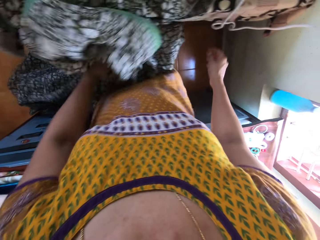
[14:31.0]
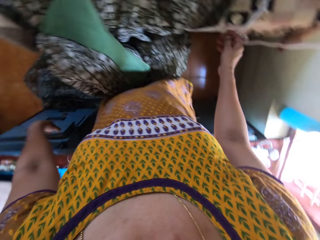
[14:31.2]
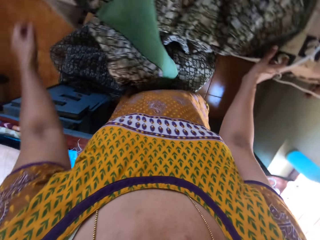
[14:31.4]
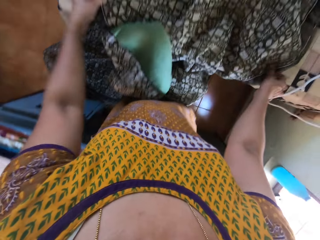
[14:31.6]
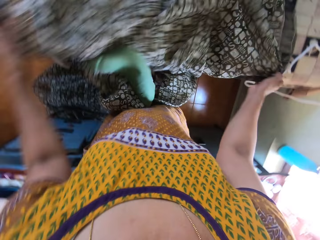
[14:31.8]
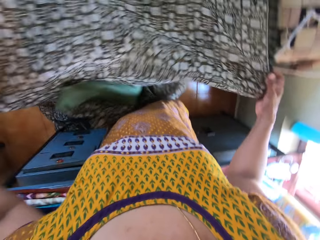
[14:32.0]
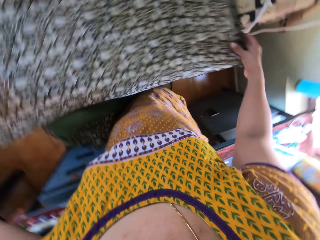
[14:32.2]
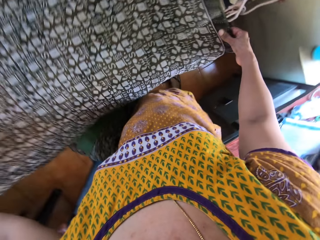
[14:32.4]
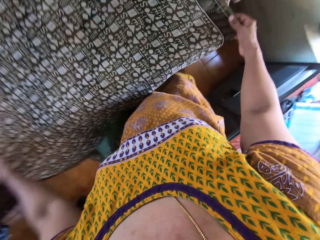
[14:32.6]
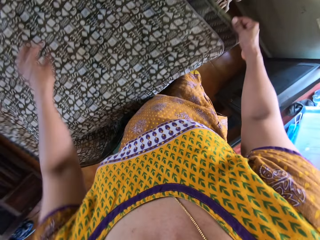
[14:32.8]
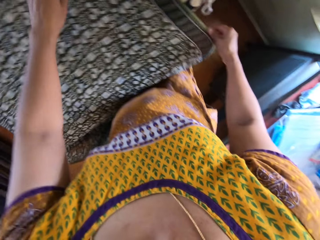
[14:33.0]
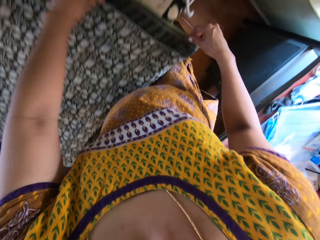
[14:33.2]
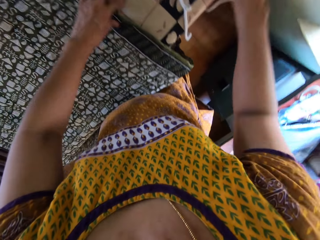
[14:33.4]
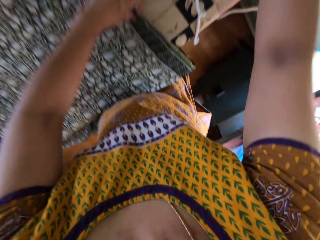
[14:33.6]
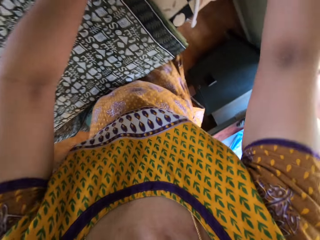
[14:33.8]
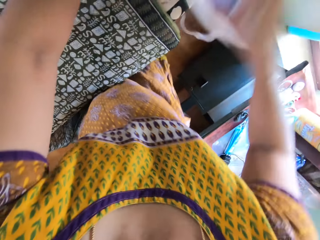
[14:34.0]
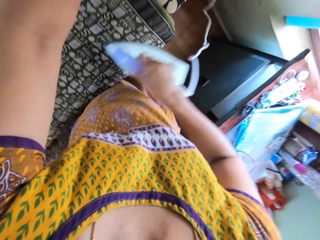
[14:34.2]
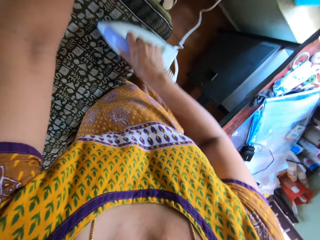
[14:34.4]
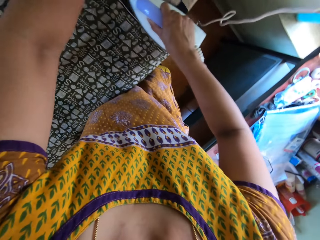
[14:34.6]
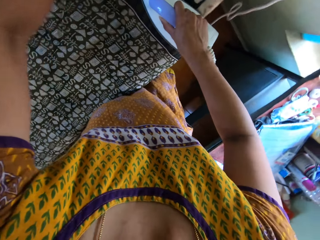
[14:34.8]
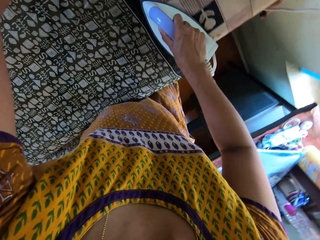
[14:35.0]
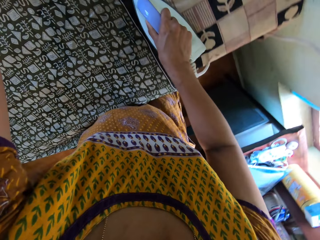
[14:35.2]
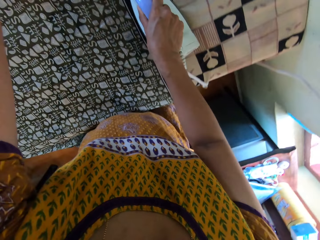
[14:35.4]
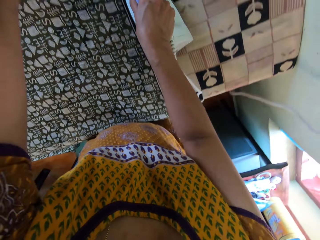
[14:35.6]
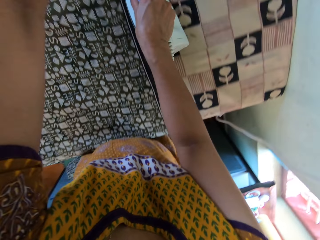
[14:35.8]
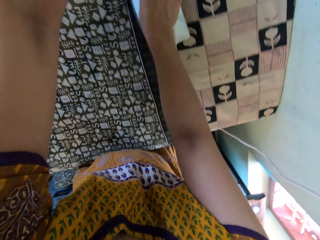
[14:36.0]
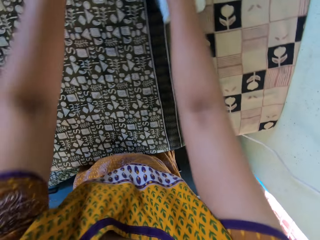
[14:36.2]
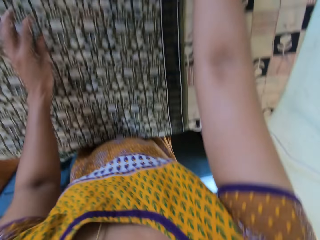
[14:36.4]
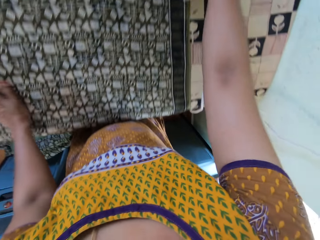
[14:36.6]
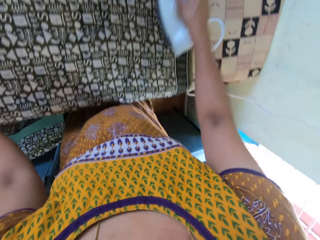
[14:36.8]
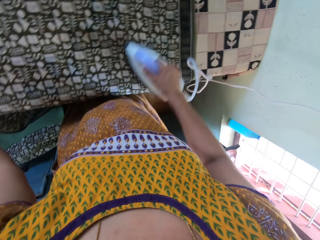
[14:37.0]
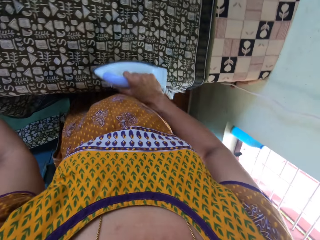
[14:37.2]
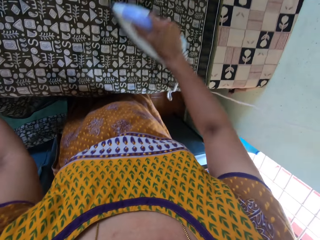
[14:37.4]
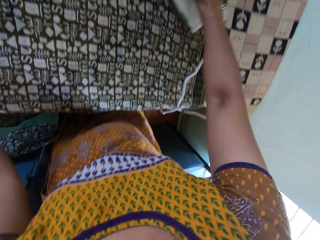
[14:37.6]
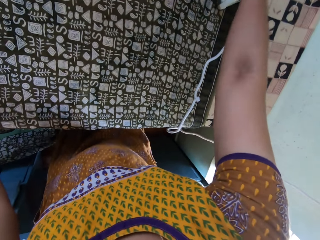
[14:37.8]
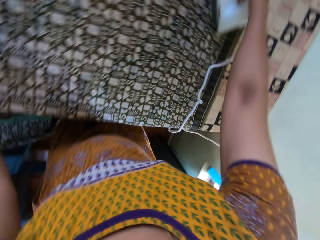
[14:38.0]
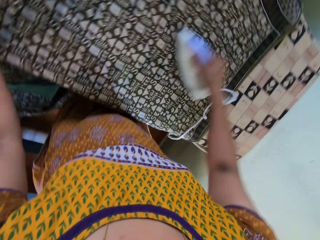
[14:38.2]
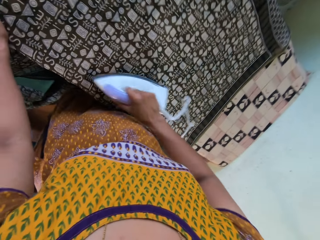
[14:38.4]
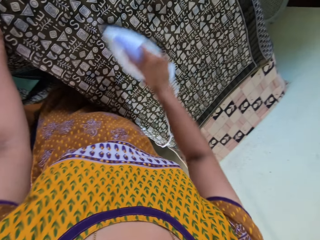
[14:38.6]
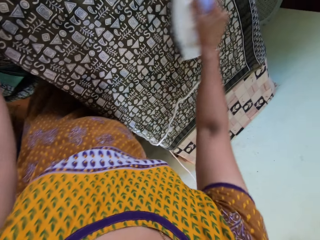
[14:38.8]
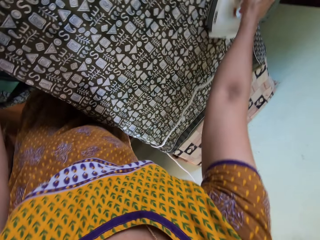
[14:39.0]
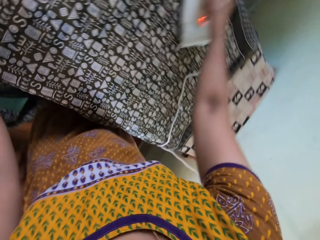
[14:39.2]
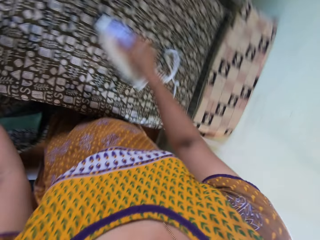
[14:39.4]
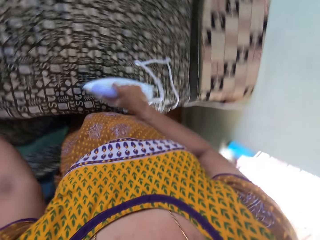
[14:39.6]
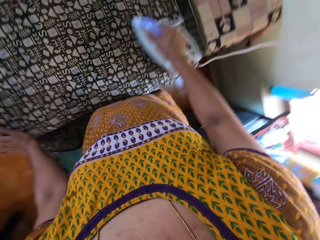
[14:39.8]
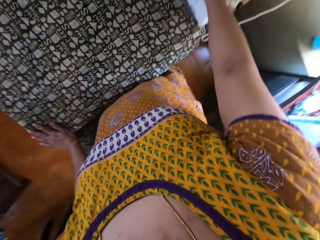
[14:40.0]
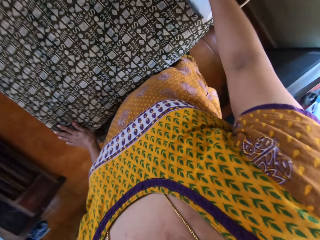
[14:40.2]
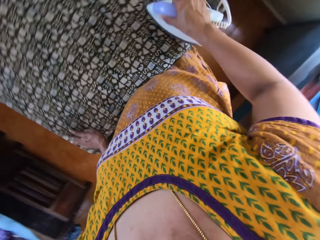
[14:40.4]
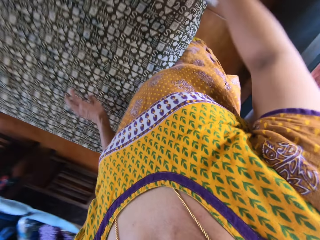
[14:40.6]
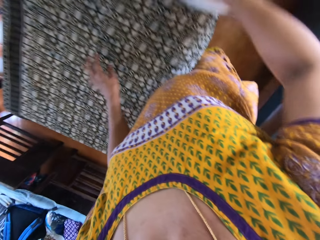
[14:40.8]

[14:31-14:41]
The camera wearer irons the wrapper with the iron in her right hand.

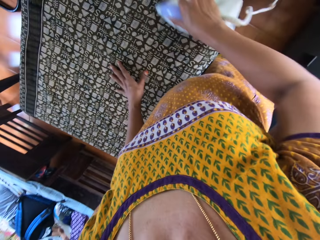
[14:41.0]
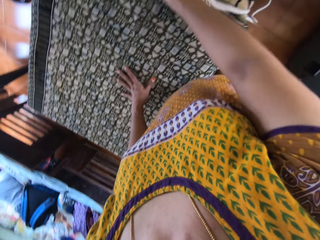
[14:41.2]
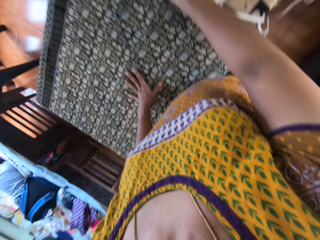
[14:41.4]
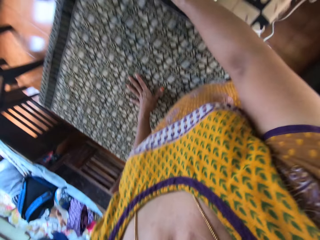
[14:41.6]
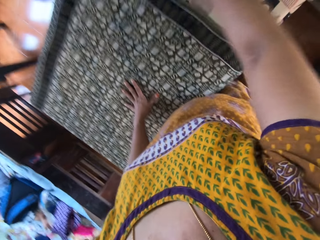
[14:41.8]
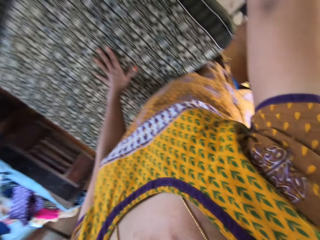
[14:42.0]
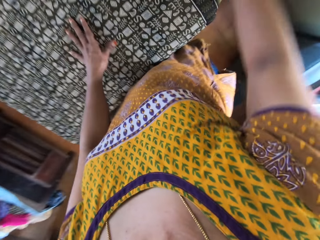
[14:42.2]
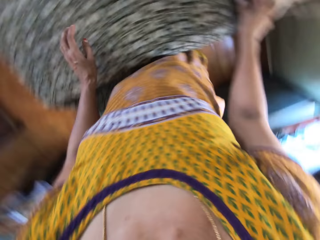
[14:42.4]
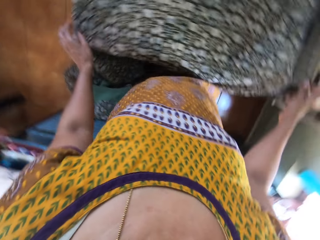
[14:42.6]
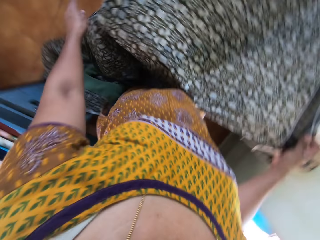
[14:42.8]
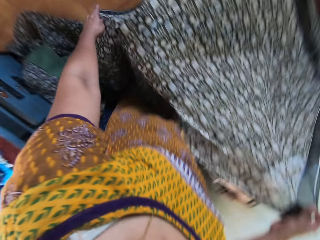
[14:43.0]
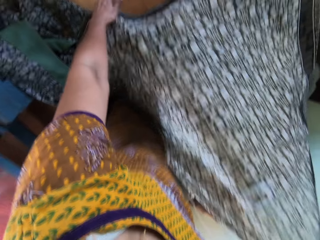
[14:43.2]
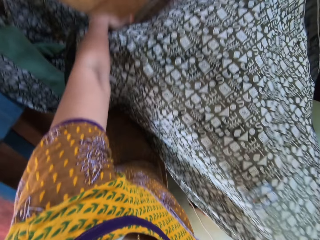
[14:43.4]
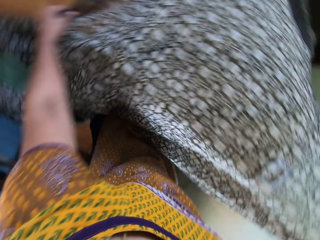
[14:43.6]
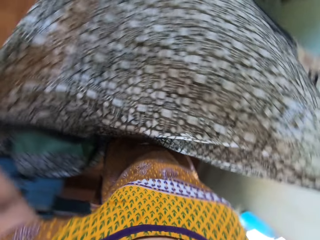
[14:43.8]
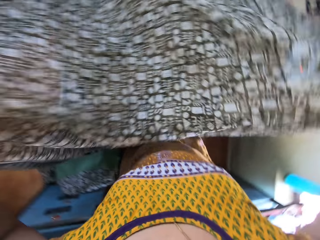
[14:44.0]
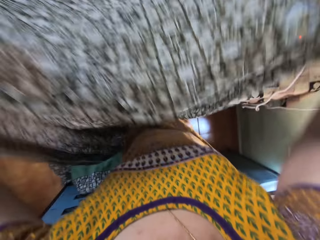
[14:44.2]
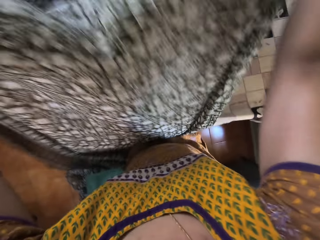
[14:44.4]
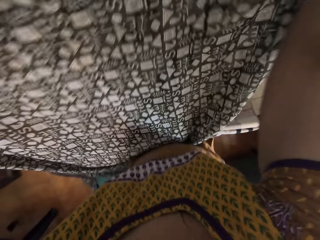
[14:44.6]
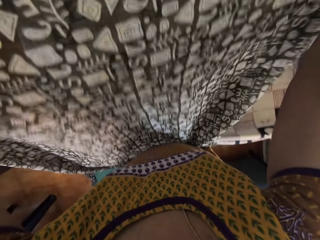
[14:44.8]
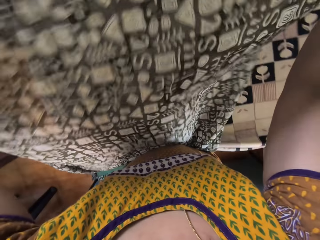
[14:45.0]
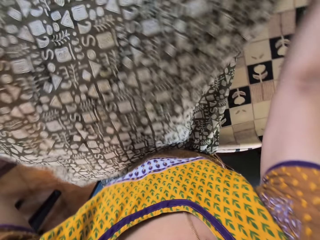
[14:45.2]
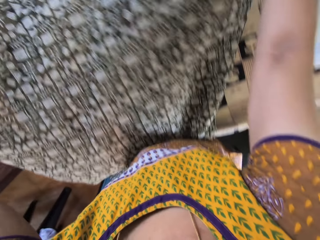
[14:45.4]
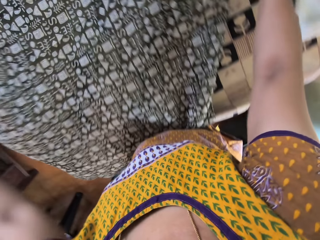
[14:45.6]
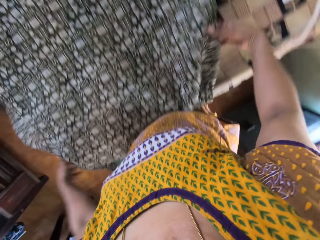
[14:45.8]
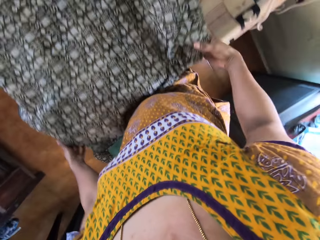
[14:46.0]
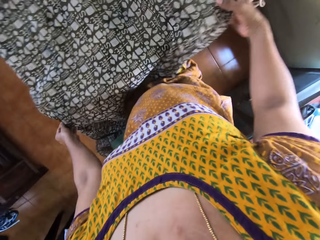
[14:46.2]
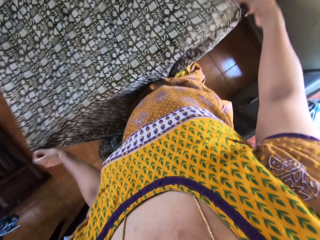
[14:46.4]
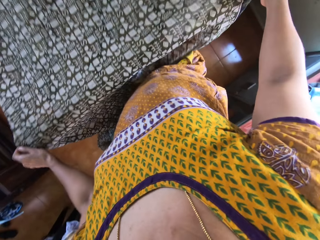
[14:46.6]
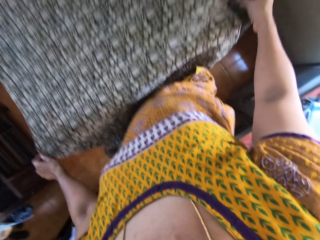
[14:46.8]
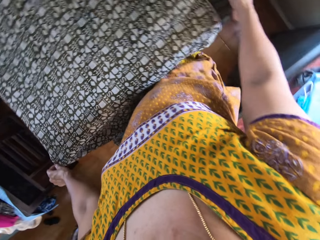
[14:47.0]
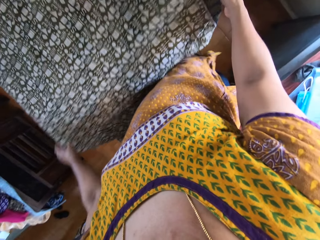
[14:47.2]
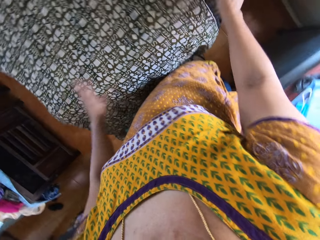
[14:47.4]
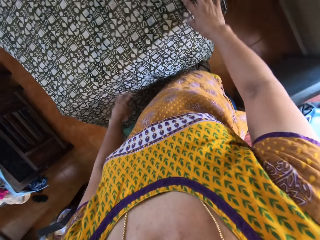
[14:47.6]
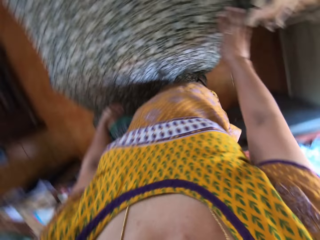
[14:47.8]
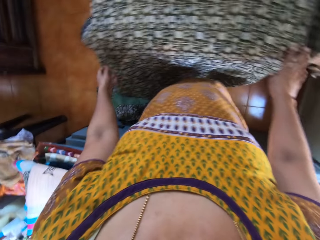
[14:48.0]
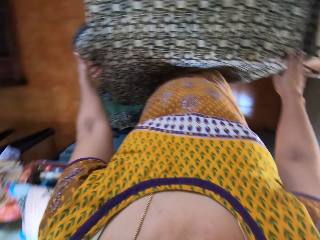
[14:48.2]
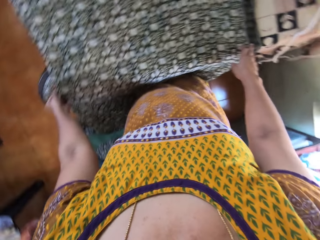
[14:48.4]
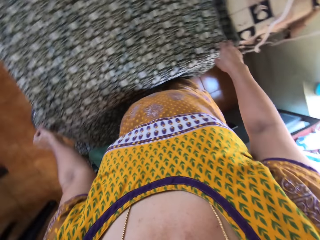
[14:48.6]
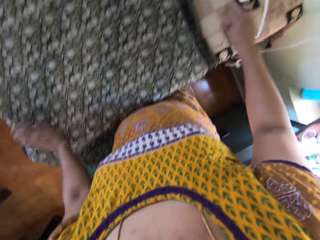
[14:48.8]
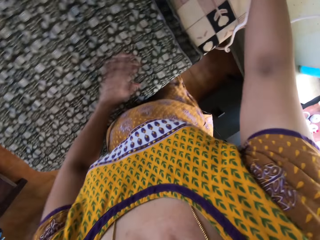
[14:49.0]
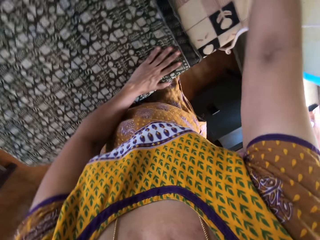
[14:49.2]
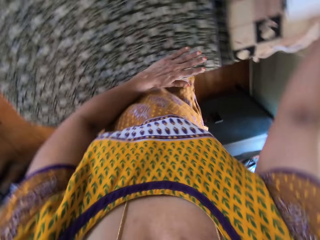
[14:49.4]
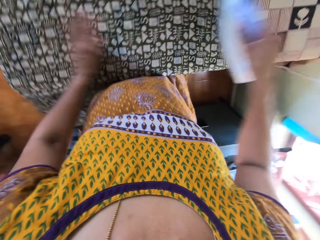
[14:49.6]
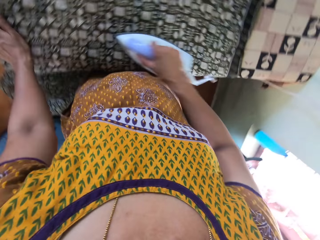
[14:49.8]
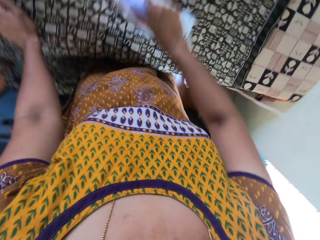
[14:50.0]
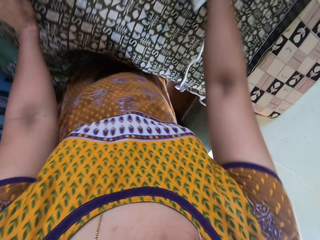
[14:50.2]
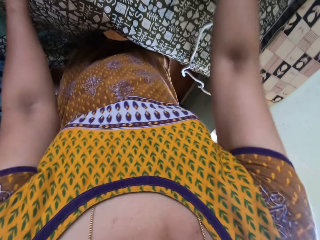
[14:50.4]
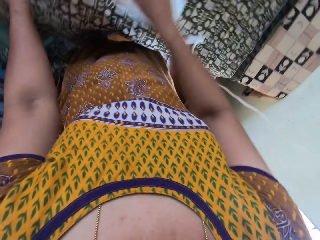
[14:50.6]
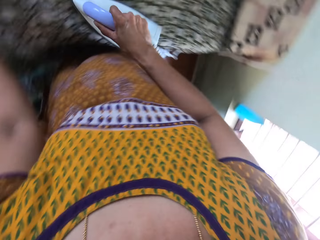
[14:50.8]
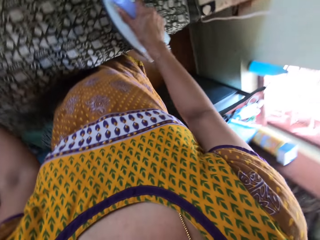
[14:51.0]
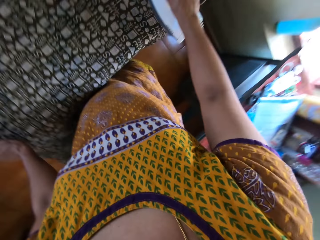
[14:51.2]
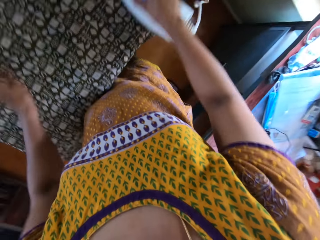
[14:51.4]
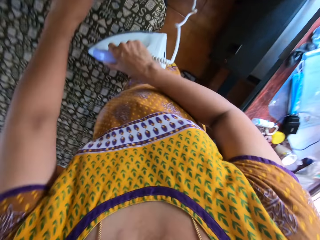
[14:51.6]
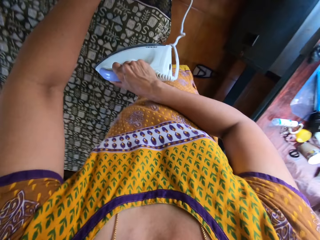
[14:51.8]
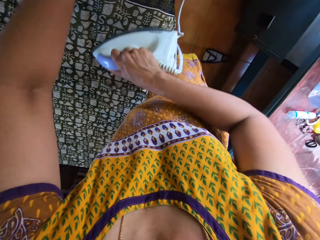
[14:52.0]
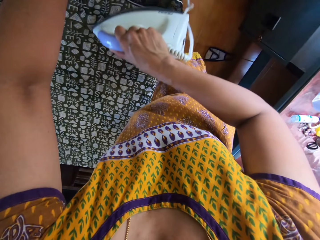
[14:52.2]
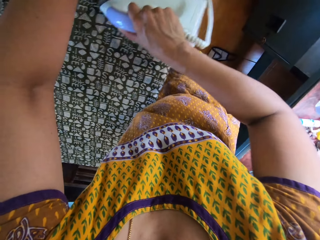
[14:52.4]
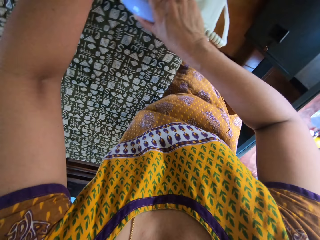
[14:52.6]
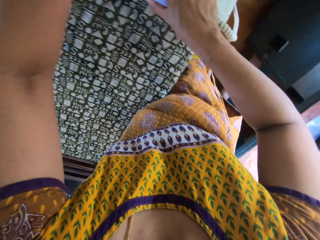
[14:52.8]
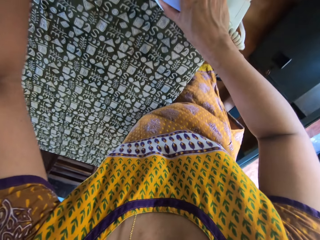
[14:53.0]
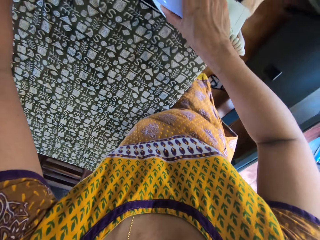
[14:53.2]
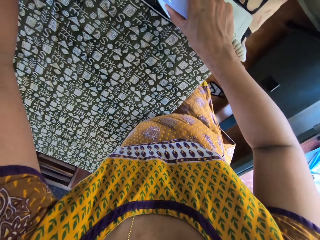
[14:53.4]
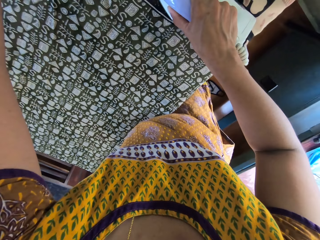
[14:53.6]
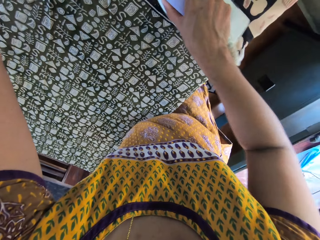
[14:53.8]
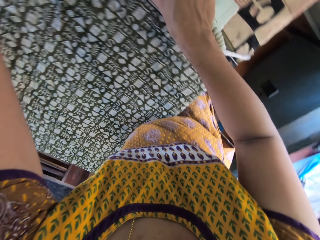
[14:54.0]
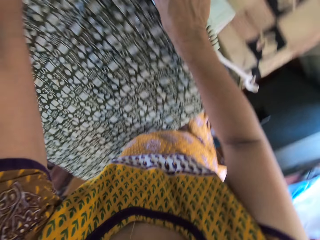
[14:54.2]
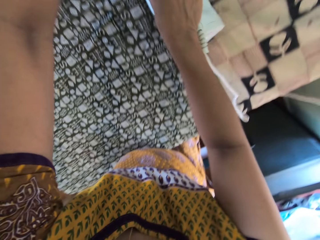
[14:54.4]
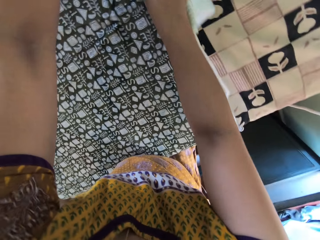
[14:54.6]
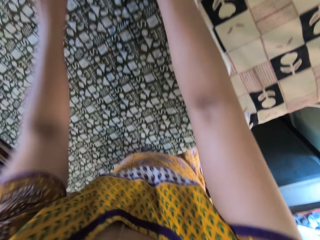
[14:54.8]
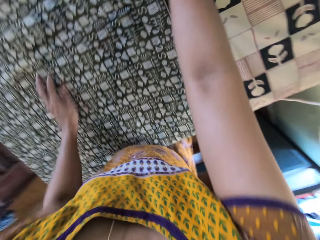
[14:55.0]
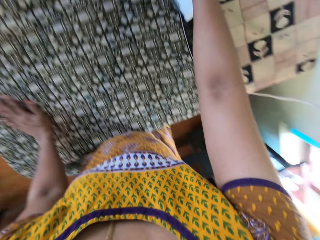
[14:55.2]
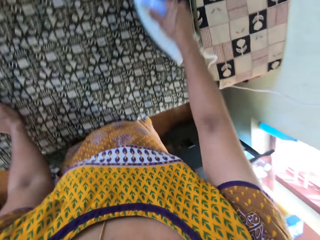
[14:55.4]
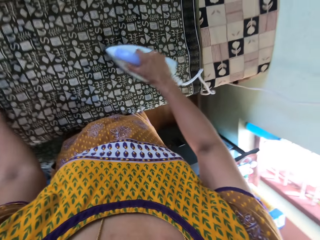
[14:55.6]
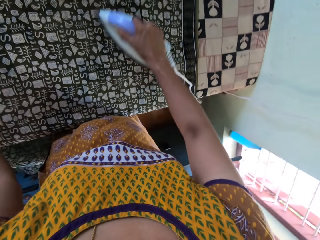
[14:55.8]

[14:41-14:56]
The camera wearer adjusts the wrapper with both hands. She irons the wrapper with the iron in her right hand.
